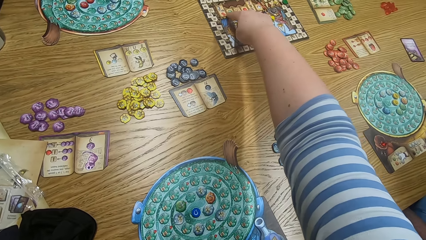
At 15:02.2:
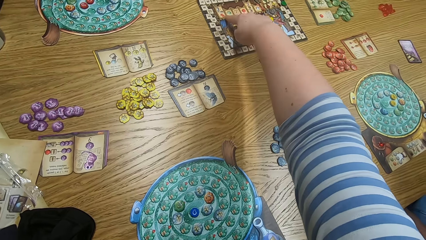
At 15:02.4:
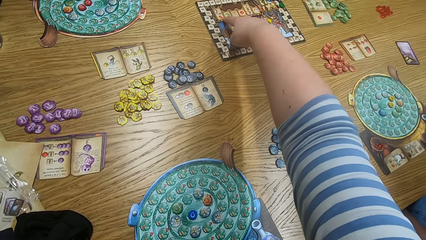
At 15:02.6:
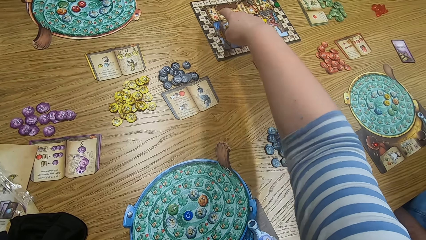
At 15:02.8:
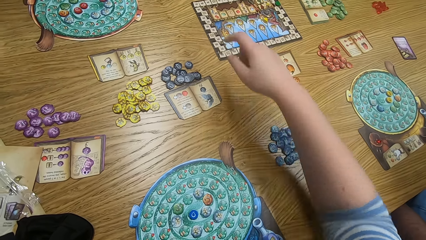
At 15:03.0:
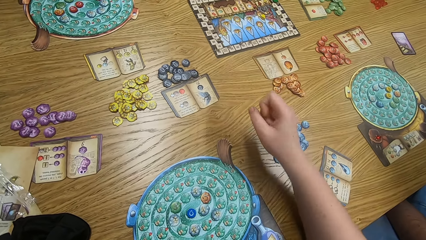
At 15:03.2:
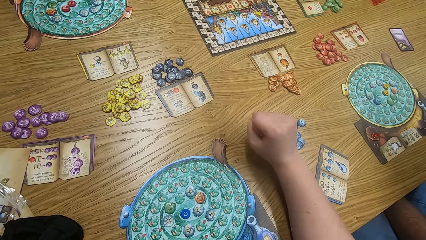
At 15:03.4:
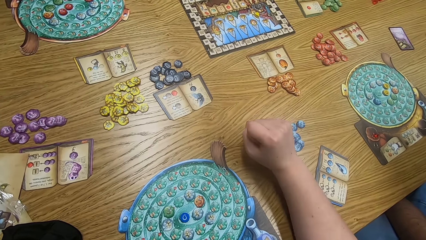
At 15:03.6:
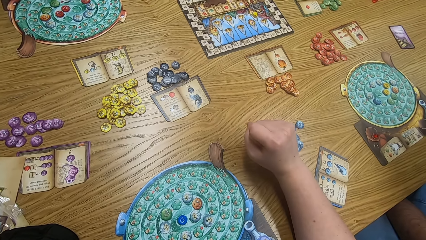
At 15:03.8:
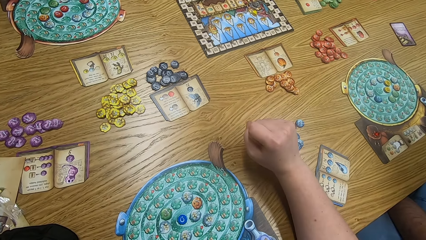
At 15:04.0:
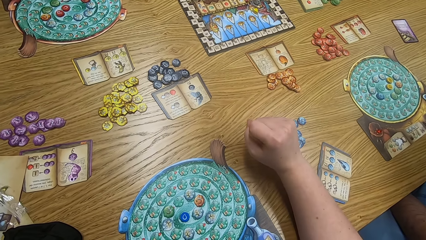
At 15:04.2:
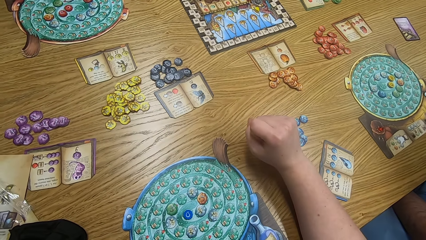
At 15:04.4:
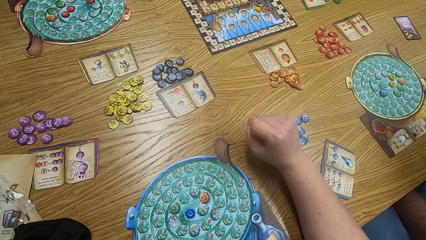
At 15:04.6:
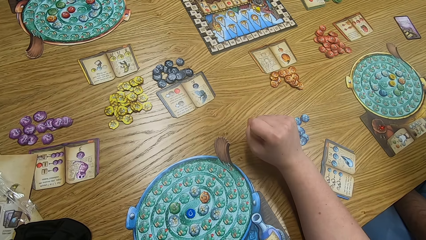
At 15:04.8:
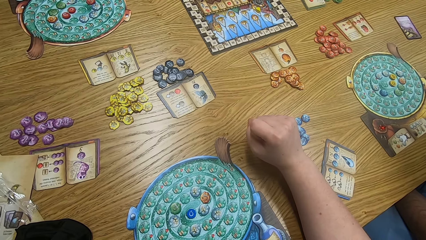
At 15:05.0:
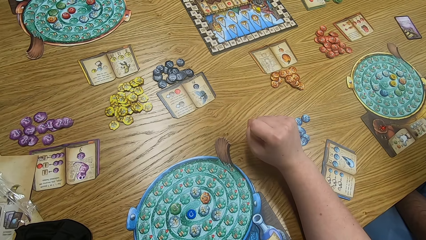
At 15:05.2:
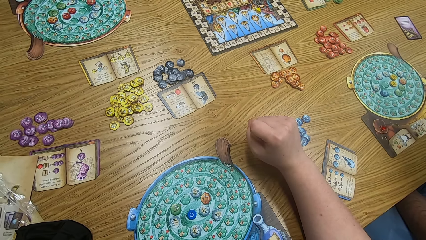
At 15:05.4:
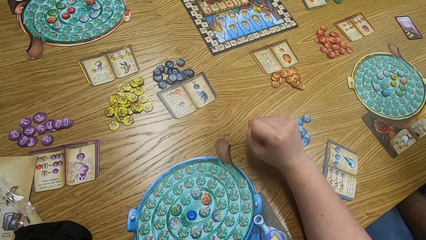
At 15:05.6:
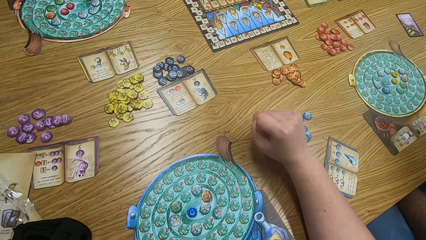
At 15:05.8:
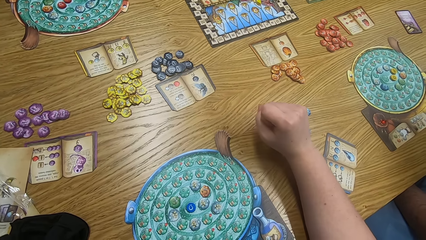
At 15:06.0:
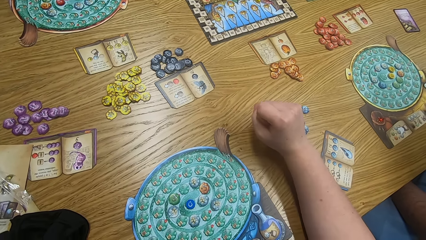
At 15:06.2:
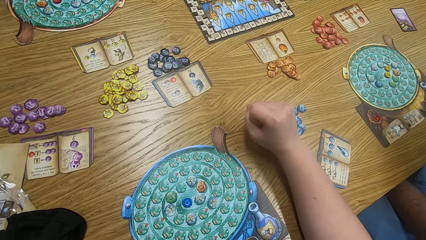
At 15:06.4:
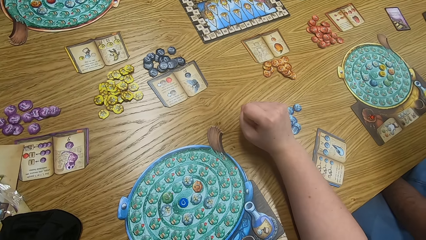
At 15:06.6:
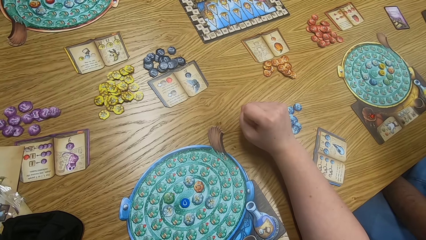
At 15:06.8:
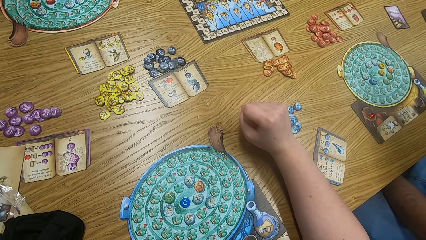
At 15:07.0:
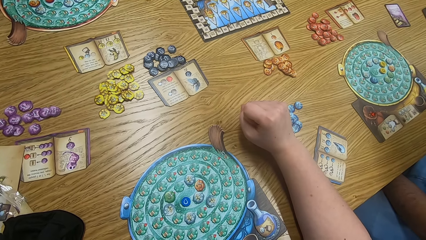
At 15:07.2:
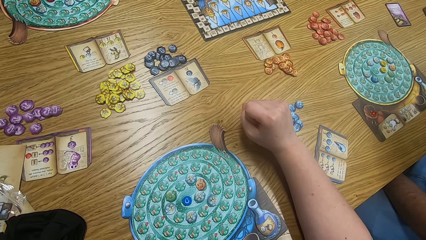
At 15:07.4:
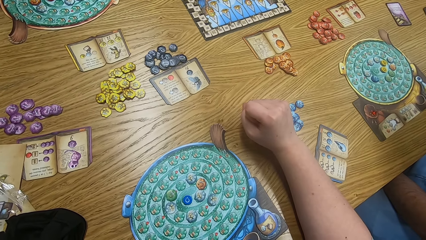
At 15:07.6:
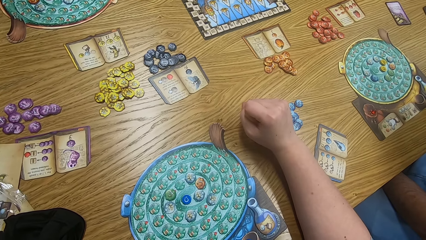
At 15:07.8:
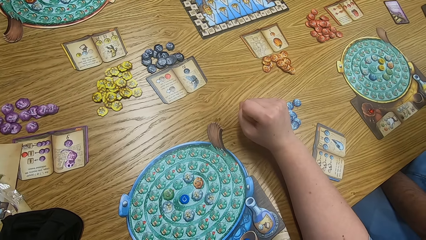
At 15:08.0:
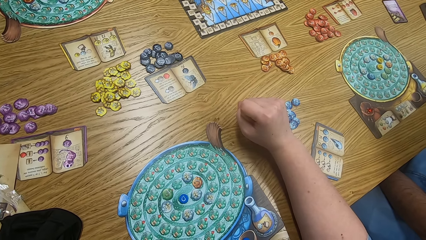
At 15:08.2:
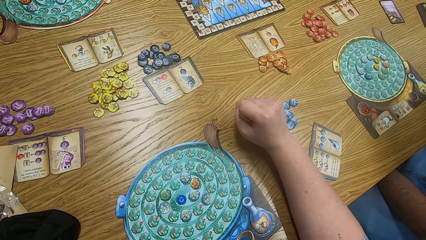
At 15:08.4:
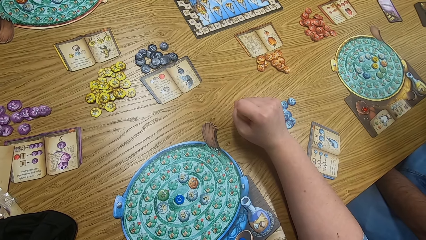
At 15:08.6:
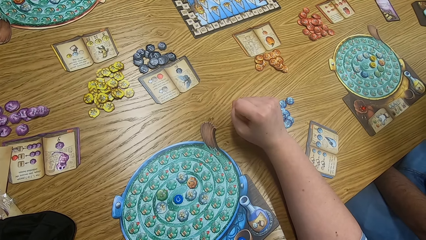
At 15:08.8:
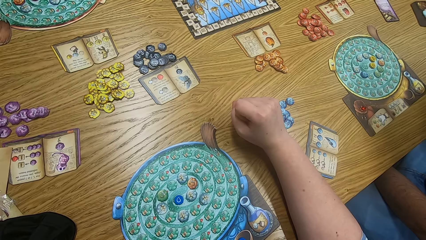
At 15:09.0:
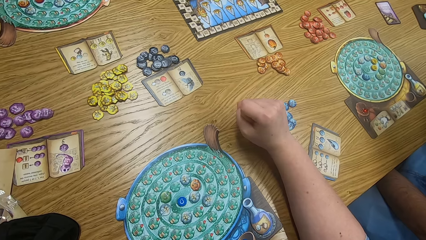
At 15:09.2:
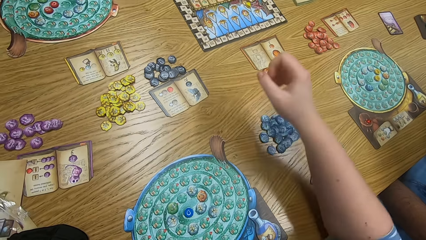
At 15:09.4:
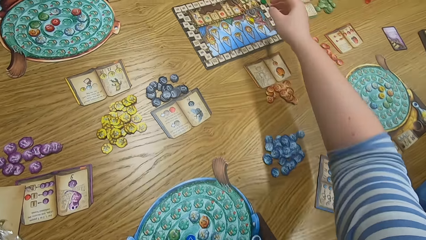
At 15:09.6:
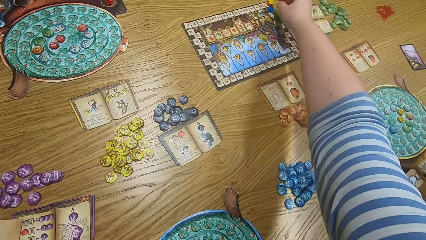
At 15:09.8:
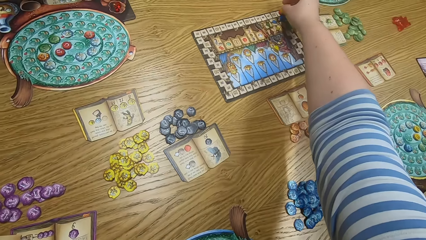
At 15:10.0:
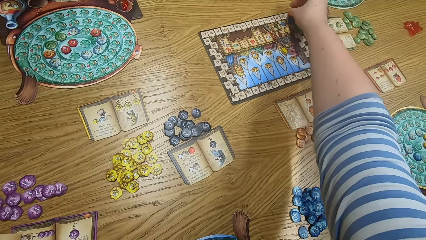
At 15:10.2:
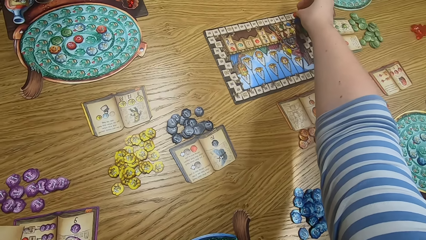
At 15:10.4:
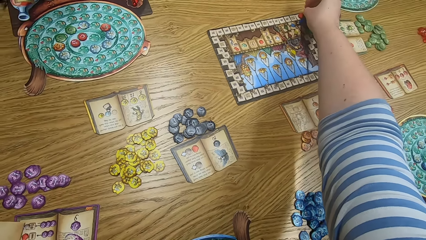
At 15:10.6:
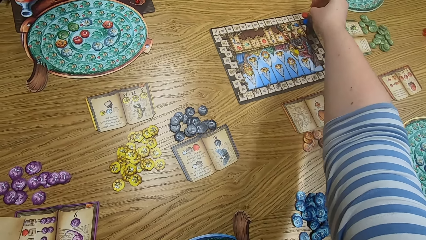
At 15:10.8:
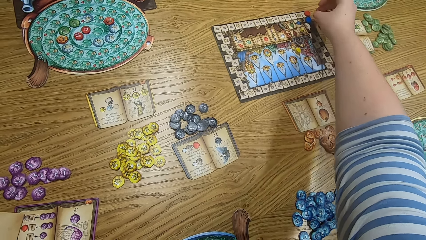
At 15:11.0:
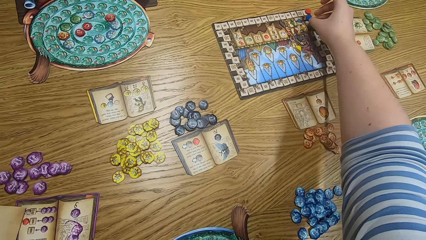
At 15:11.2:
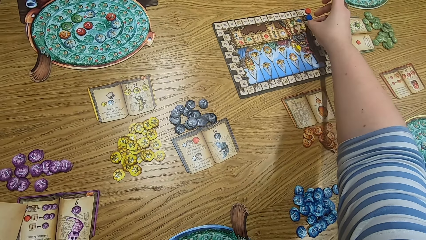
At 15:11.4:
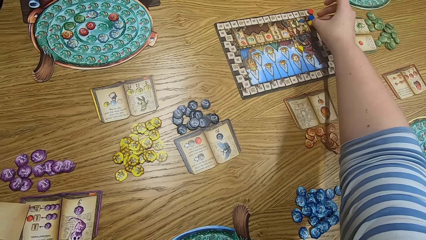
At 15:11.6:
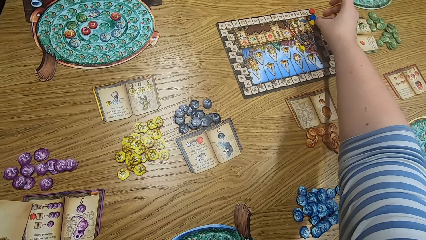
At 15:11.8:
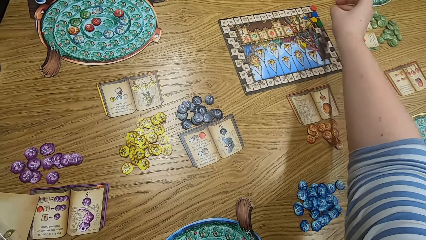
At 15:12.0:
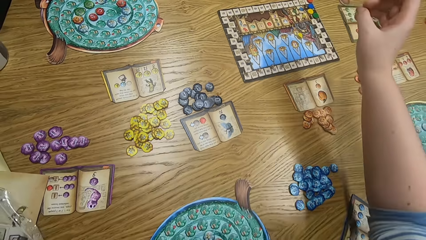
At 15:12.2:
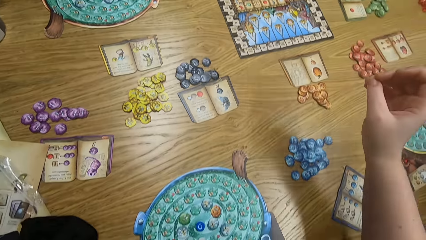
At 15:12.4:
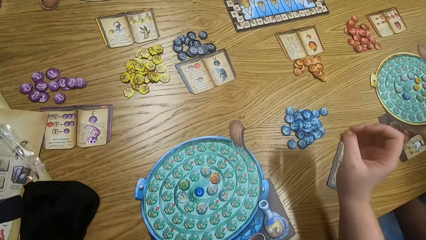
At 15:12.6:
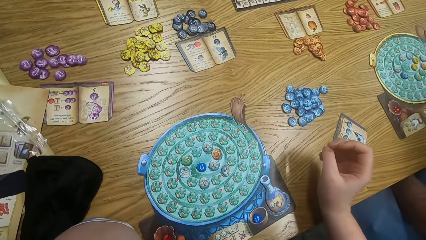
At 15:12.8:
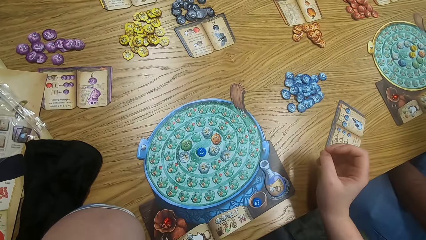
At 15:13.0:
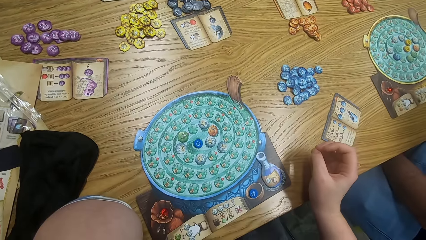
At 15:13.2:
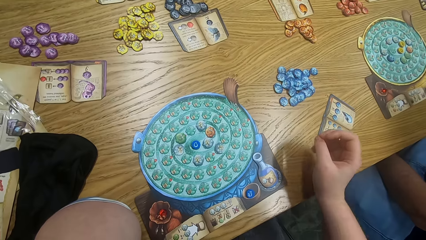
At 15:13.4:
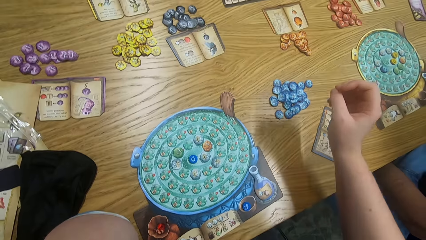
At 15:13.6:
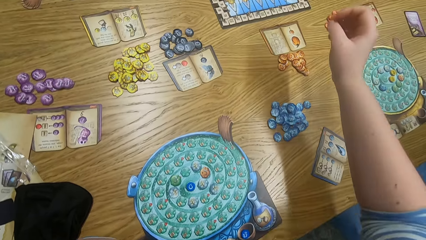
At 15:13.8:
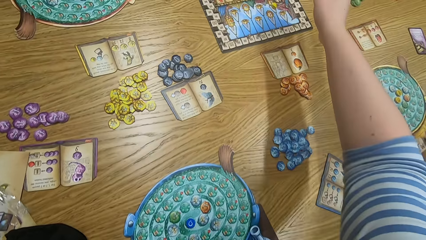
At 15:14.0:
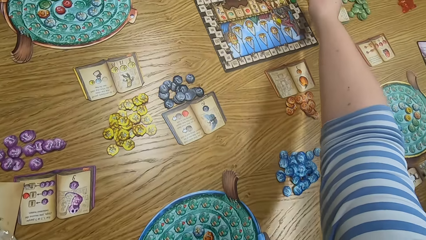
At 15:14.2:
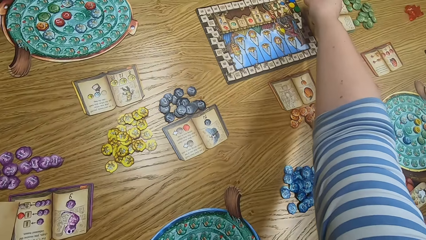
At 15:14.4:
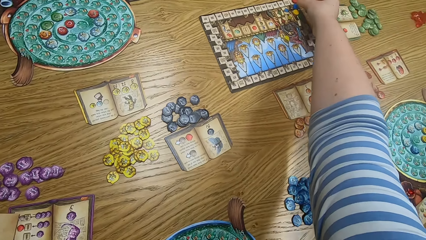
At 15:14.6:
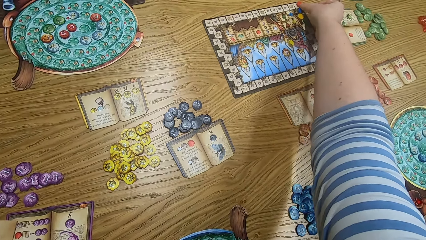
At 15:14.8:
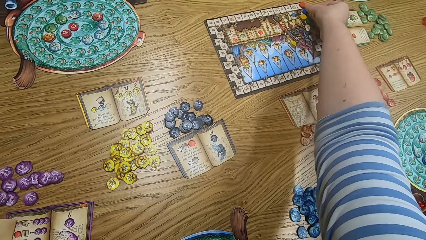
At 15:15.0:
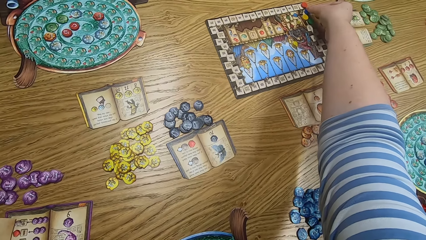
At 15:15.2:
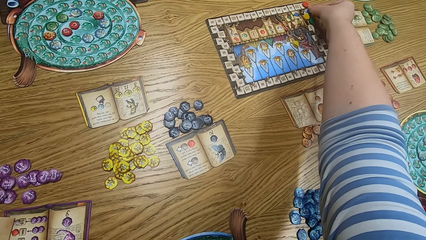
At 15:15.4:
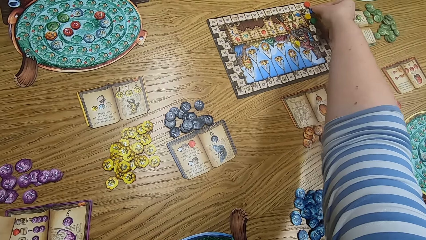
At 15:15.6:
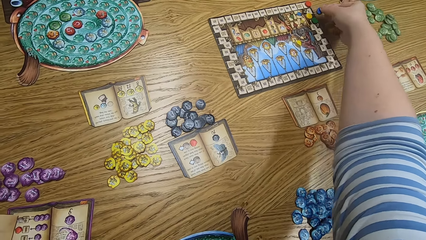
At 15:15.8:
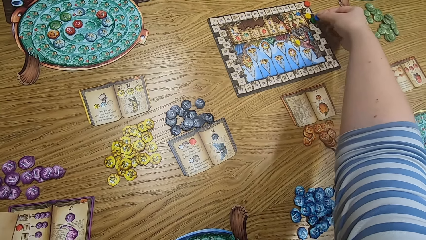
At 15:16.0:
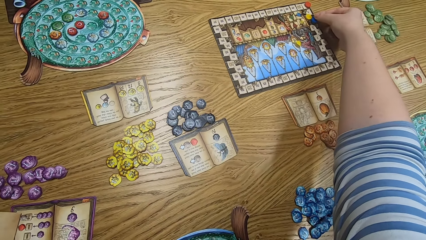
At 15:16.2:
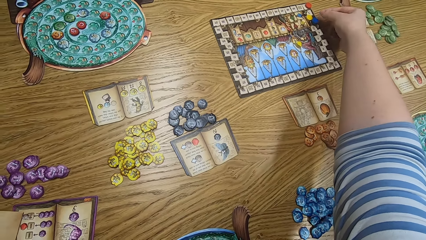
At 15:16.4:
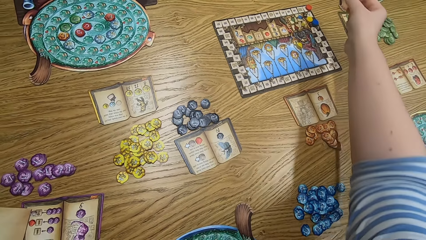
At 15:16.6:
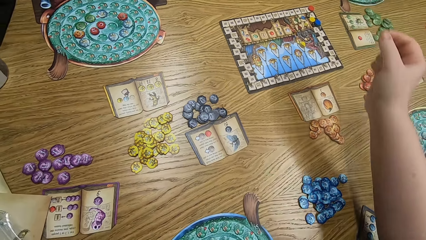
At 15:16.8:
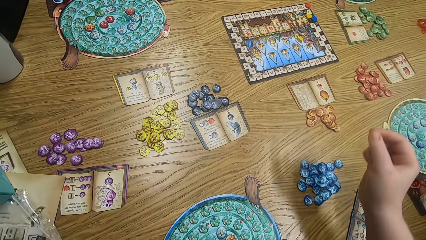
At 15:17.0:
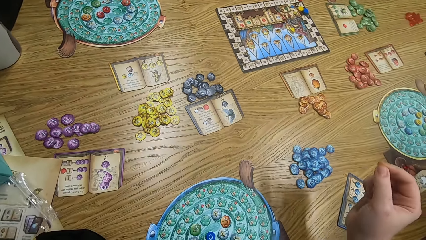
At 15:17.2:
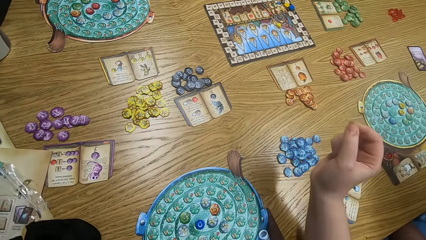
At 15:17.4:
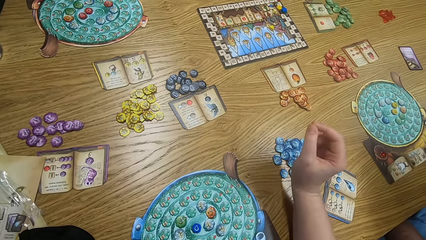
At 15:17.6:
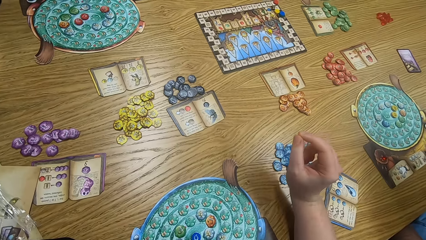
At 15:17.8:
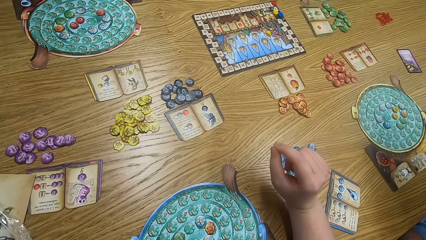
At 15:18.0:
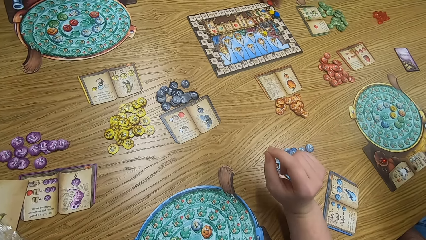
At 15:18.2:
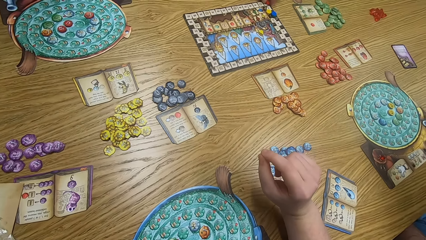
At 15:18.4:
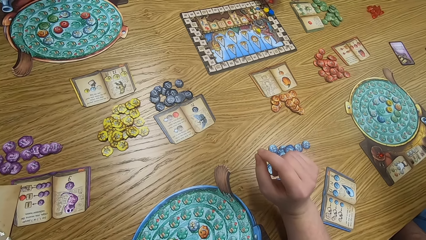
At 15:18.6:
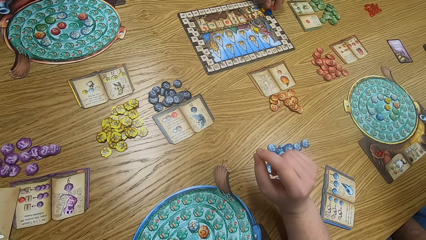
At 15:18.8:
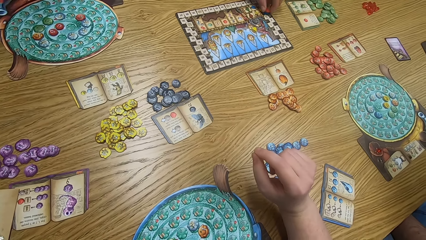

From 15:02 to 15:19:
The camera wearer points at the game board. They look around and place the hand on the table. They look around and move the hand. They look around. They play scrabble. They place the hand on the table and look around. They play the game. They place the hand on the table and look around.
